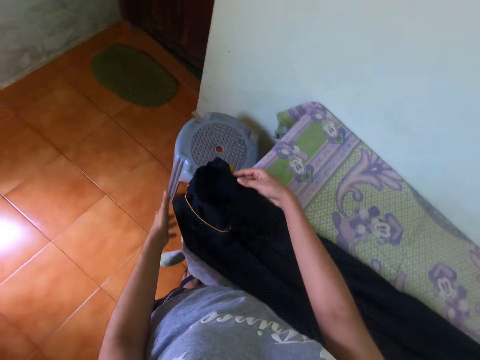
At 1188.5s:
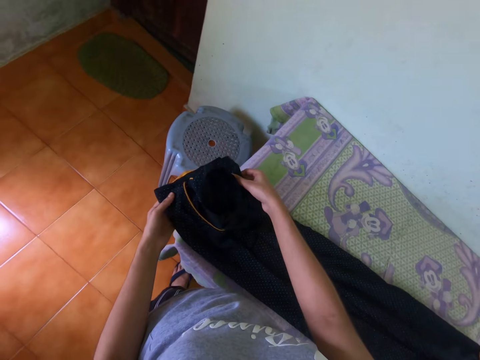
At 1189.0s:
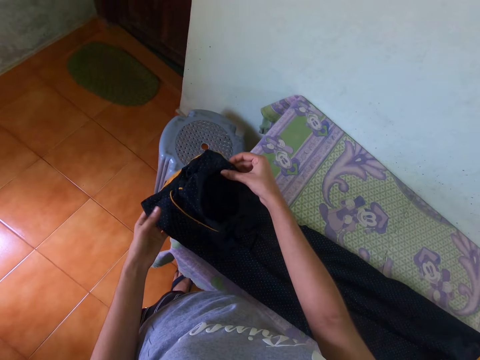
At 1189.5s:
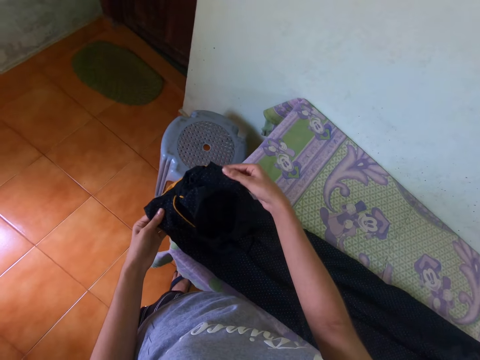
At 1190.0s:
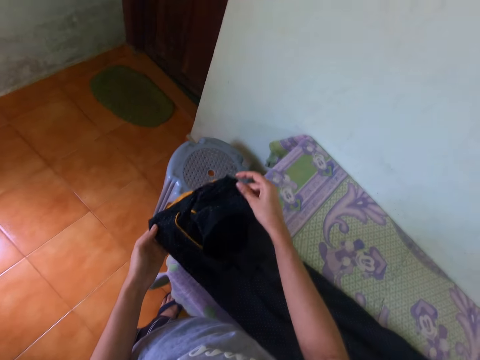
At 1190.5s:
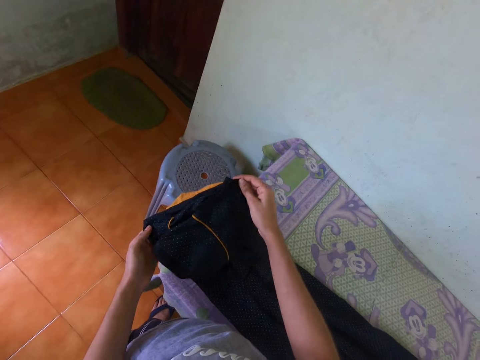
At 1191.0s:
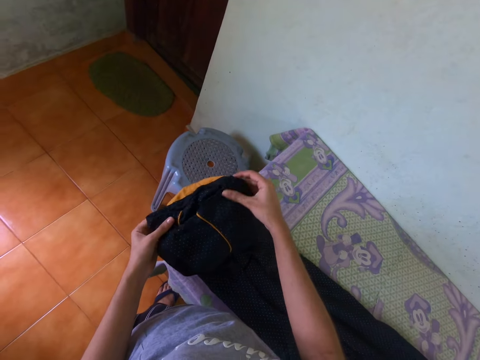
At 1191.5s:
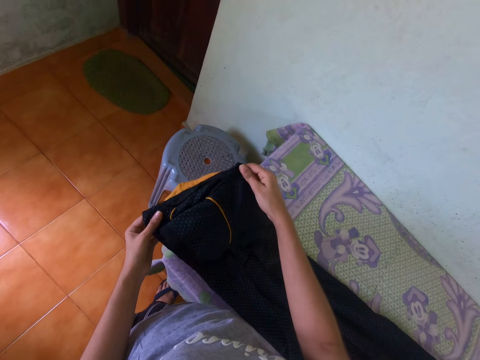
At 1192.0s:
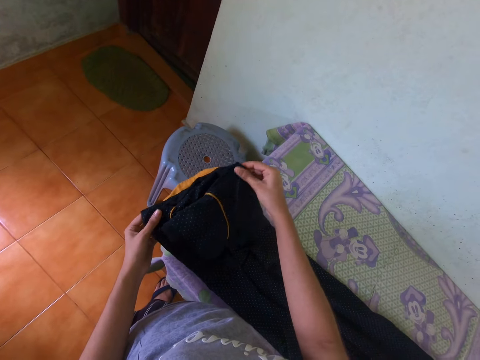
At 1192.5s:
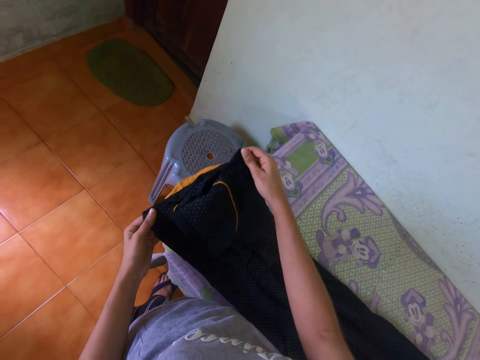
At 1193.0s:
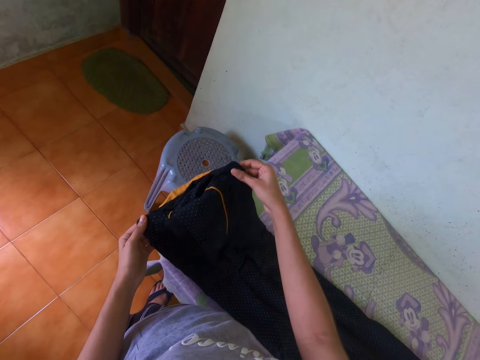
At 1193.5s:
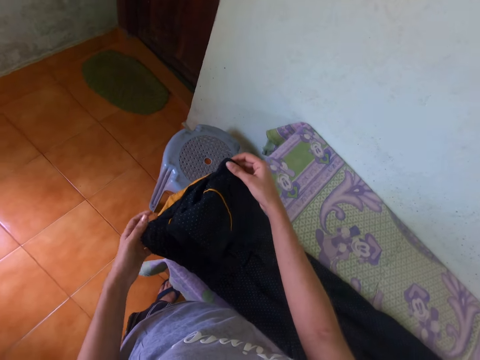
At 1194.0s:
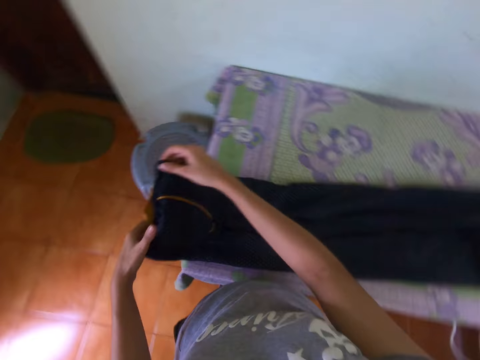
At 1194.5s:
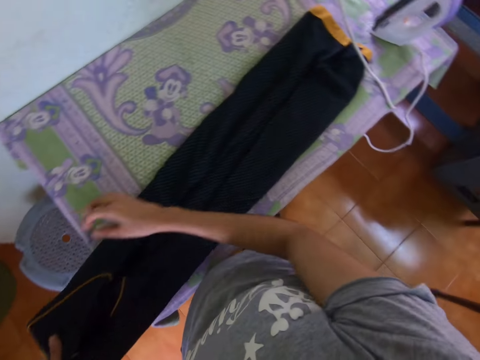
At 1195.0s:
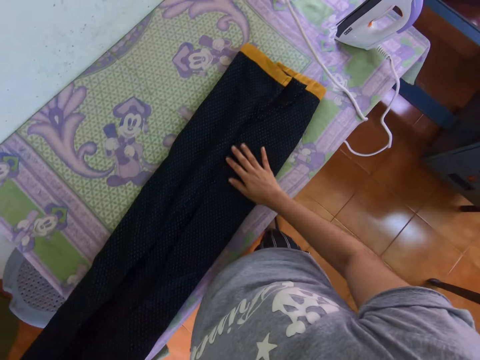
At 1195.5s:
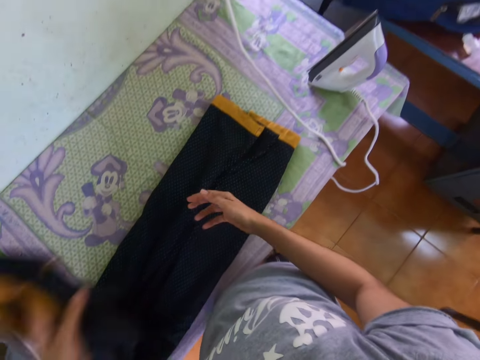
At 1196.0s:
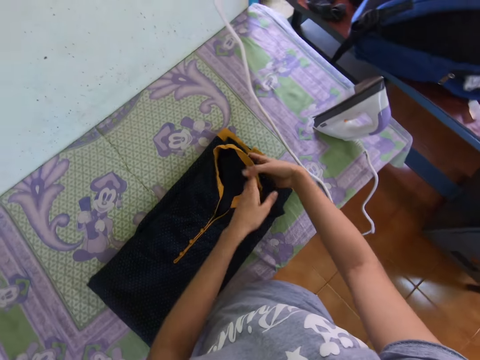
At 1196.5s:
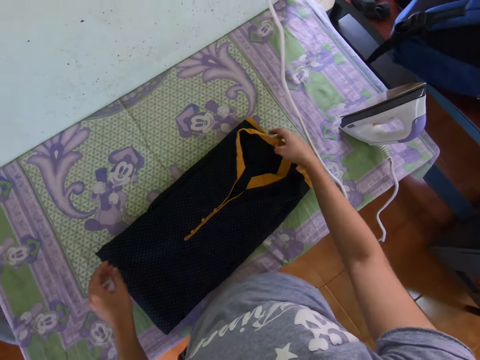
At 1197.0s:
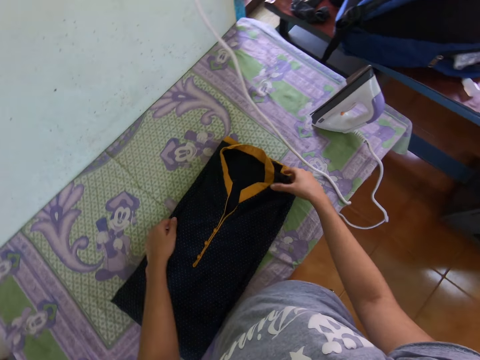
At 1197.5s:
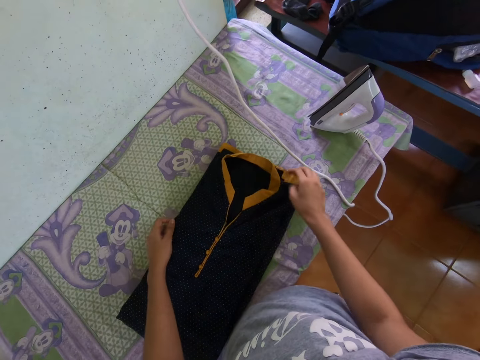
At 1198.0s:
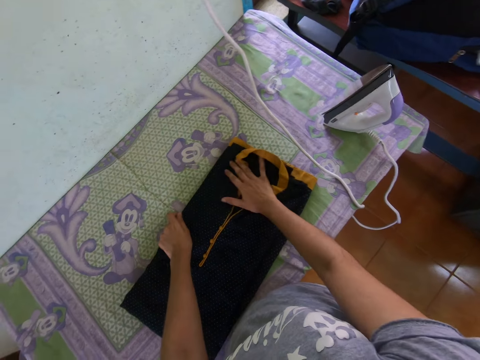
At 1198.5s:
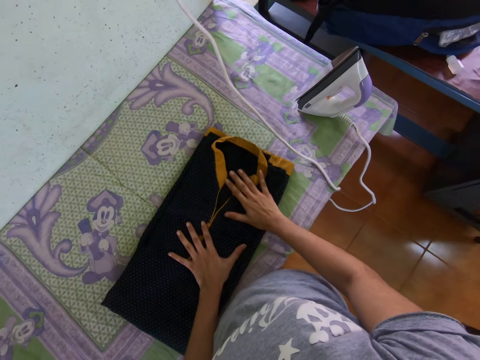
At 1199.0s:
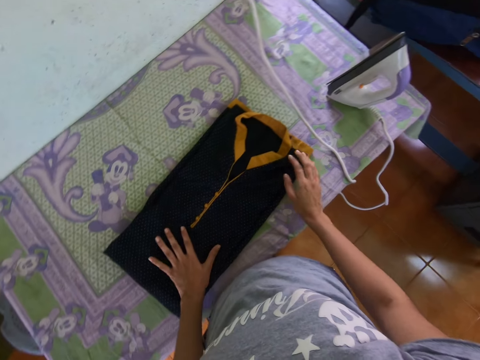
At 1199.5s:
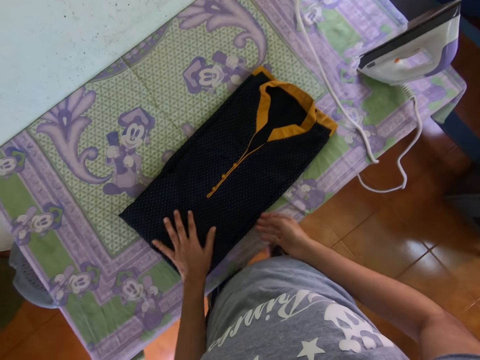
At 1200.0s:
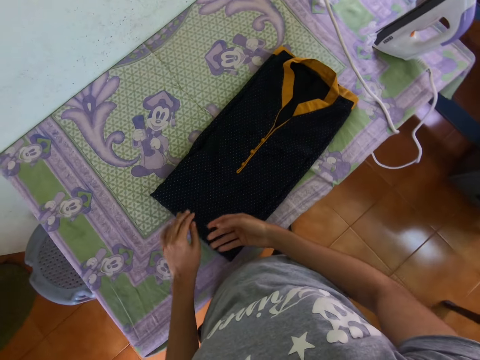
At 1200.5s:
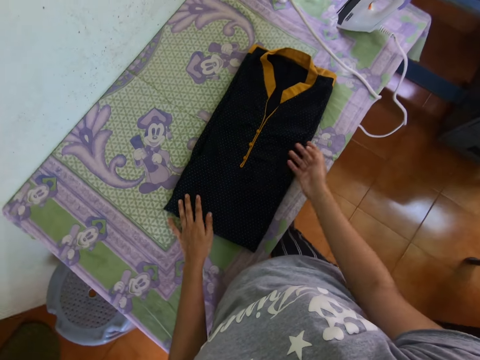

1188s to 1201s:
The camera wearer touches the cloth or t-shirt with hands. They hold both sides of the t-shirt. They fold the t-shirt with both hands. They adjust the cloth with hands. They touch the t-shirt with both hands.

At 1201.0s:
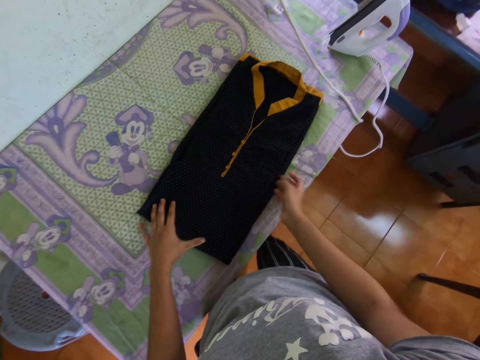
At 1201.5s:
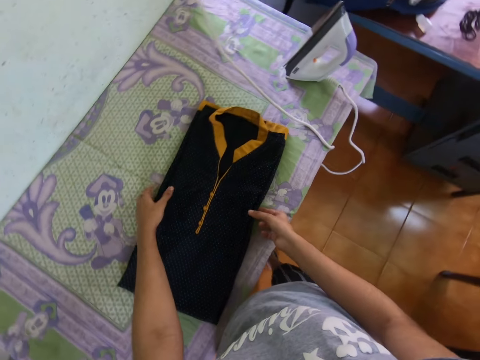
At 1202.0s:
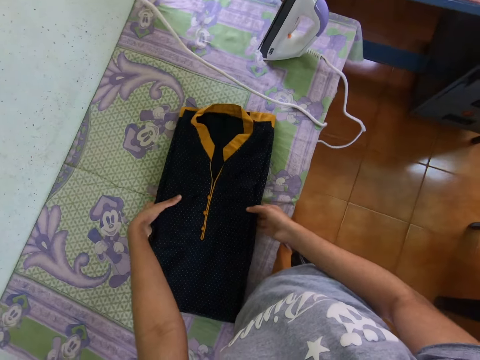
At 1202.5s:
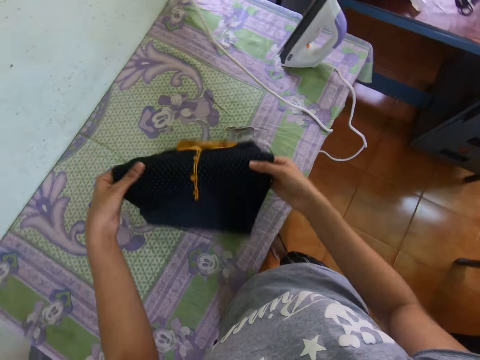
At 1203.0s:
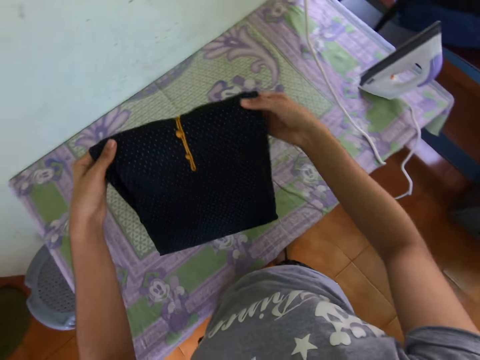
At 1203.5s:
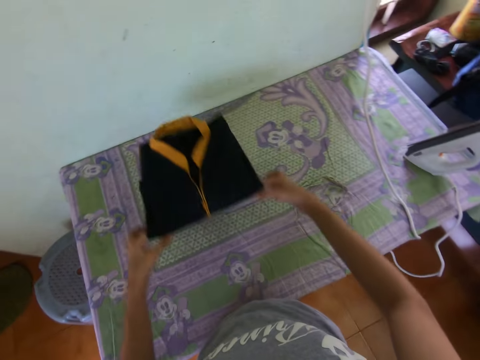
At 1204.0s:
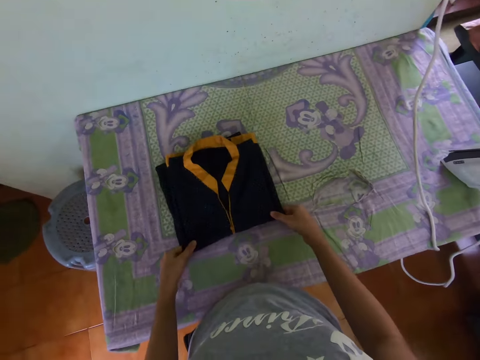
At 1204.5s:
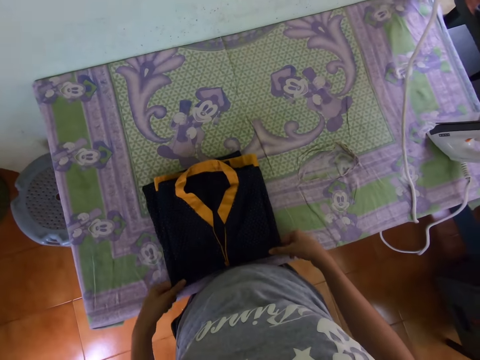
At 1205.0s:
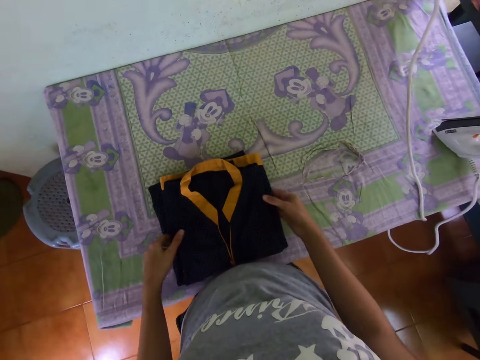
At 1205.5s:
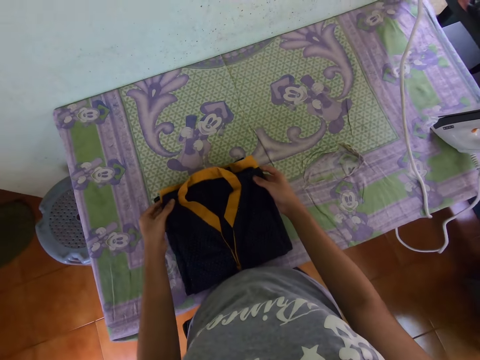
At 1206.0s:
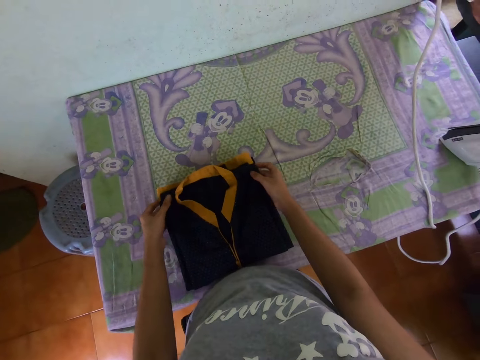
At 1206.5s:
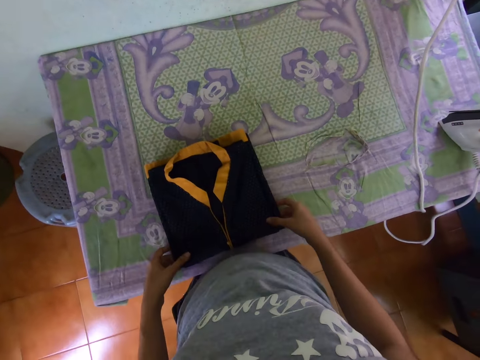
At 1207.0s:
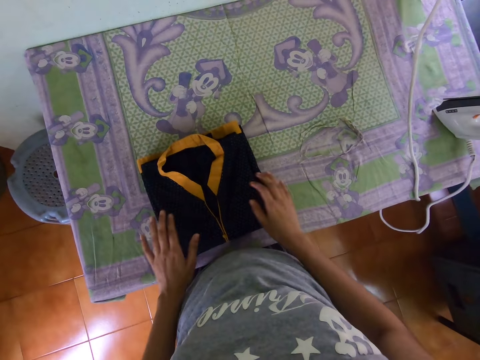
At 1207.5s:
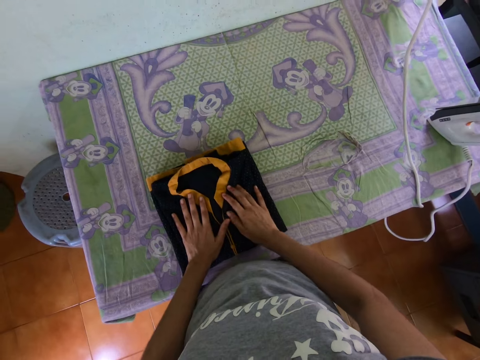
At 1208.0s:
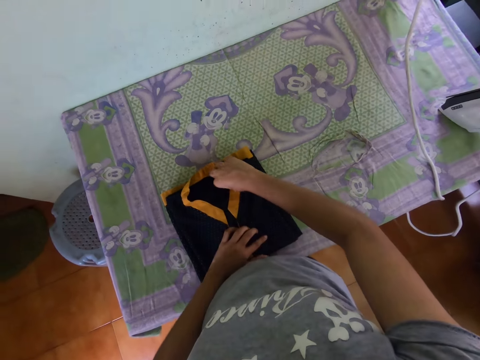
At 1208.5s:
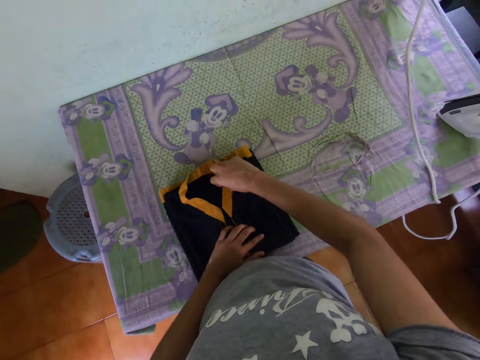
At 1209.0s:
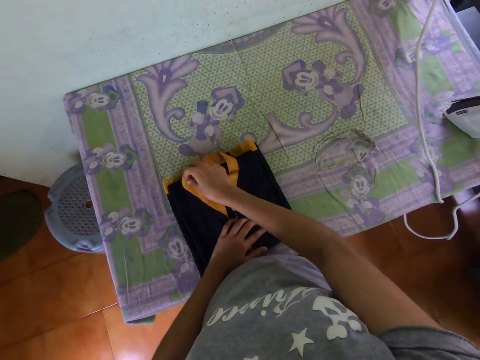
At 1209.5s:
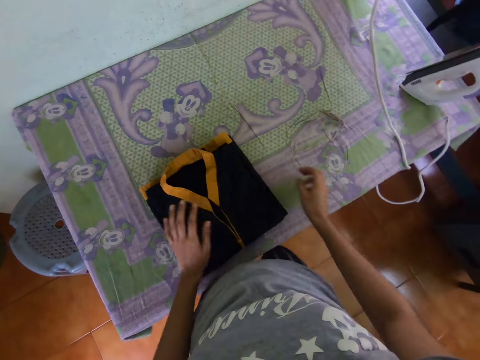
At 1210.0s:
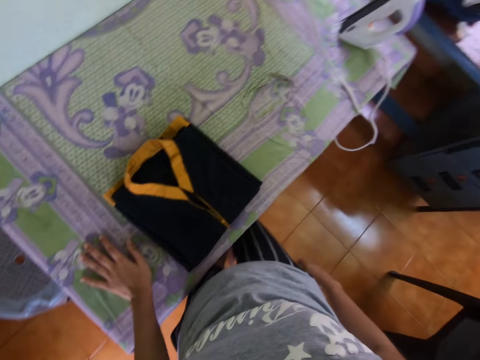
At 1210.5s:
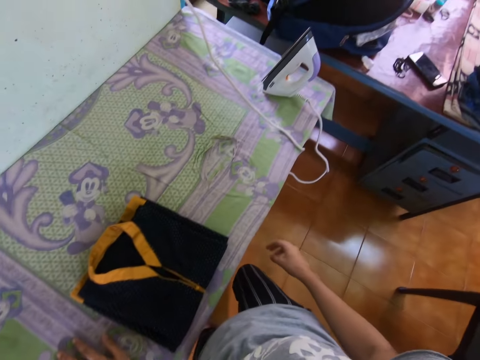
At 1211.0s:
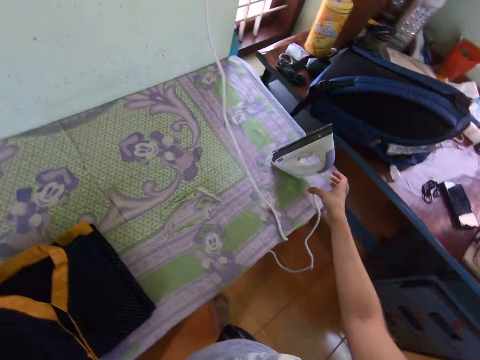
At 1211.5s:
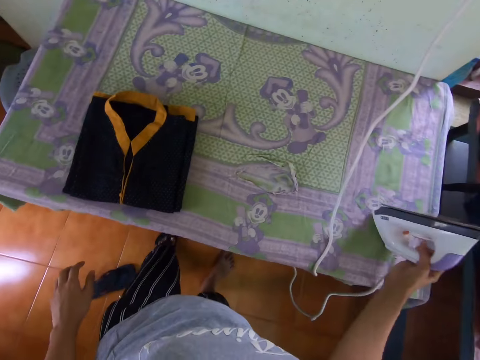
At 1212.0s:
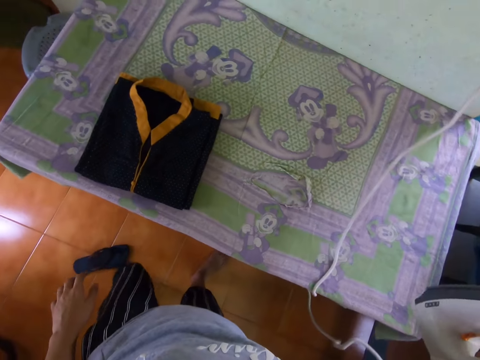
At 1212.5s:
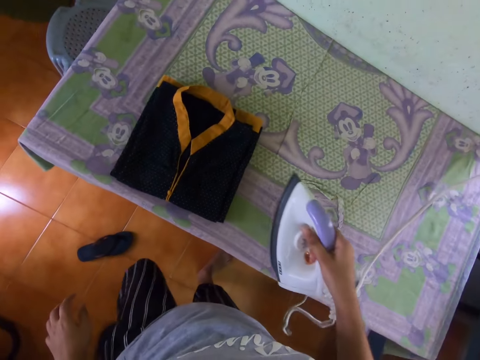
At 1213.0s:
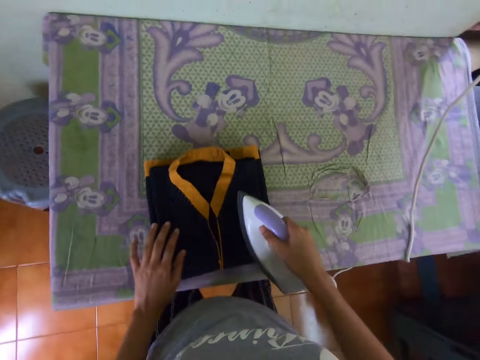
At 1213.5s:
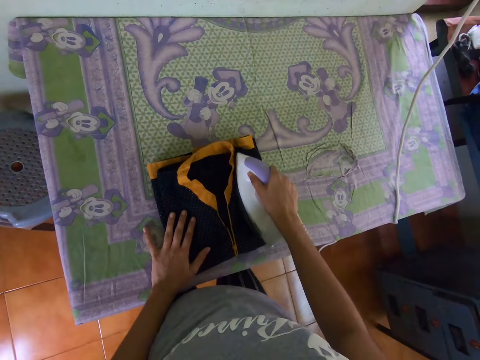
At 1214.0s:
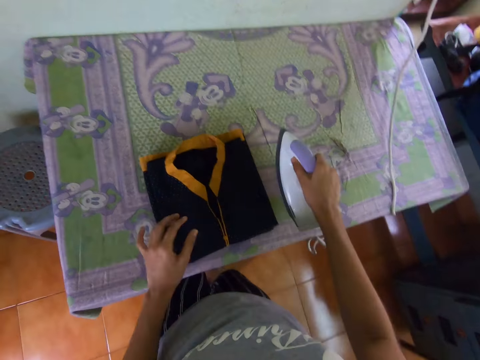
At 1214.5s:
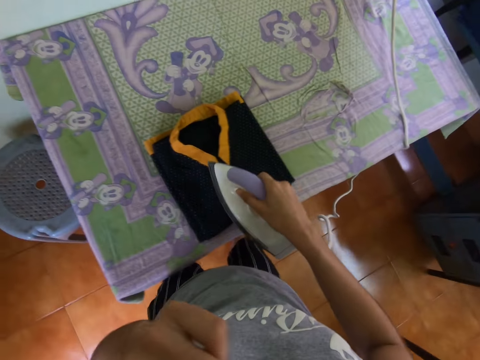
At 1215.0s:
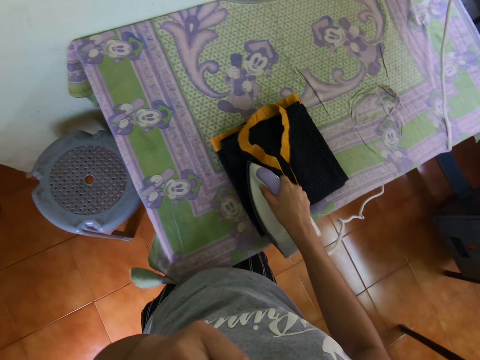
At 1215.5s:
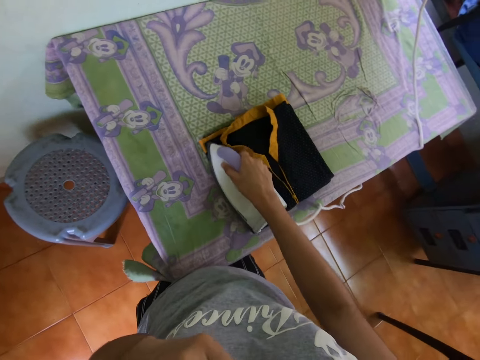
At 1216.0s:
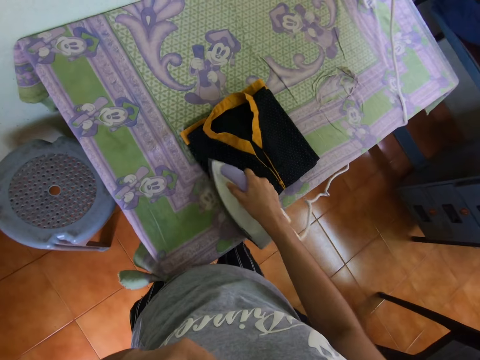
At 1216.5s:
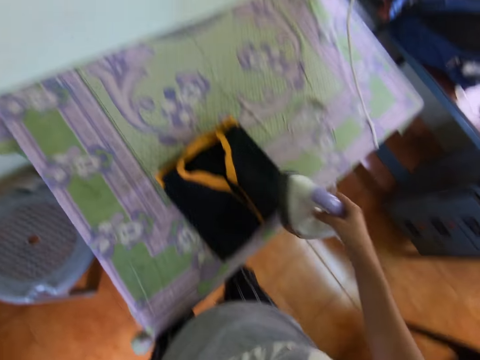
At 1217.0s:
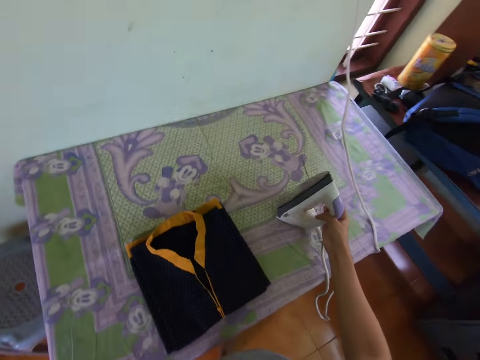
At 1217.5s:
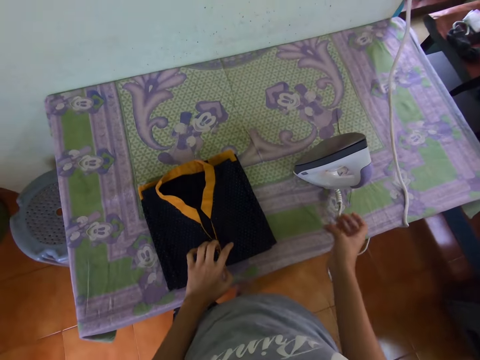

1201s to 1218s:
The camera wearer folds the t-shirt with both hands. They drop the t-shirt on the ironing table. They pull the cloth with hands on the table. They touch the t-shirt with both hands. They put the left hand on the table. They pick up the iron box with the right hand. They iron the cloth with the iron box with the right hand. They raise the left hand. They touch the face with the left hand. They iron the t-shirt with the right hand. They put the iron box on the table with the right hand.
